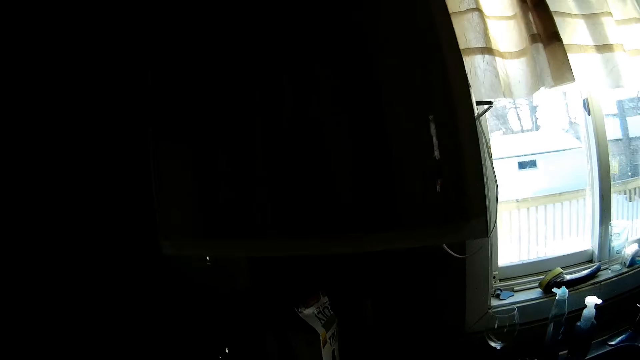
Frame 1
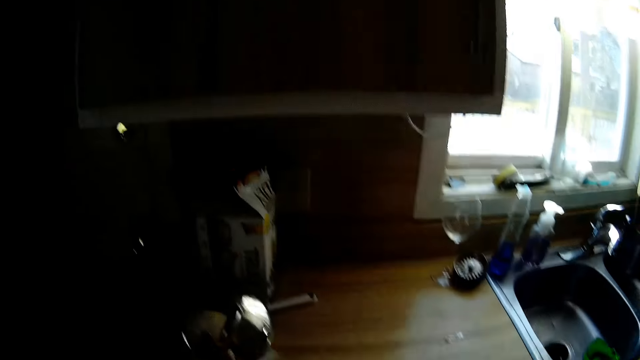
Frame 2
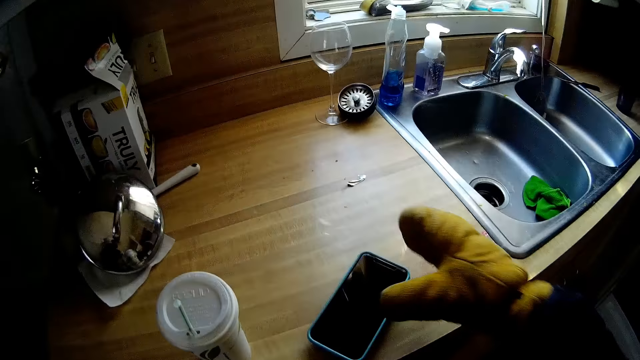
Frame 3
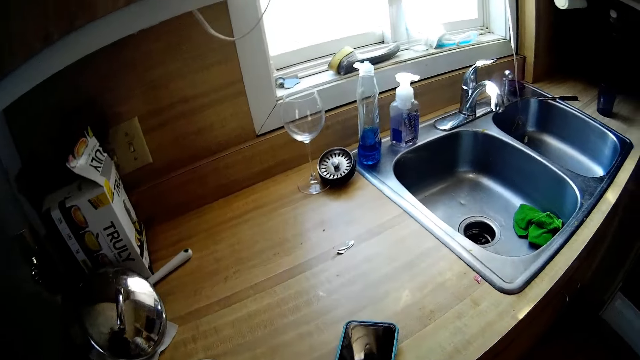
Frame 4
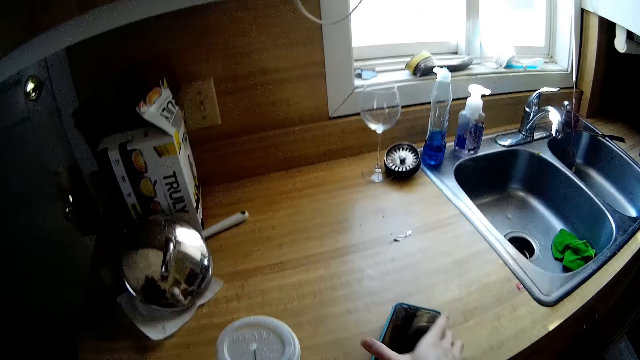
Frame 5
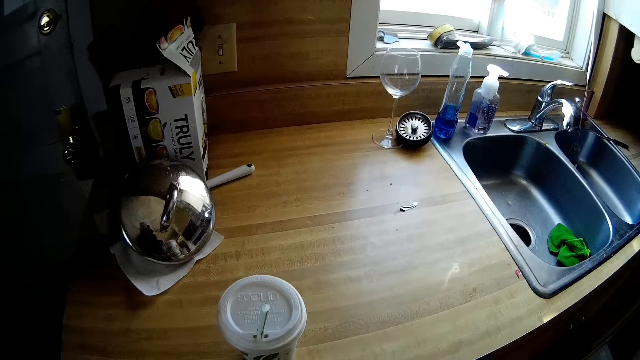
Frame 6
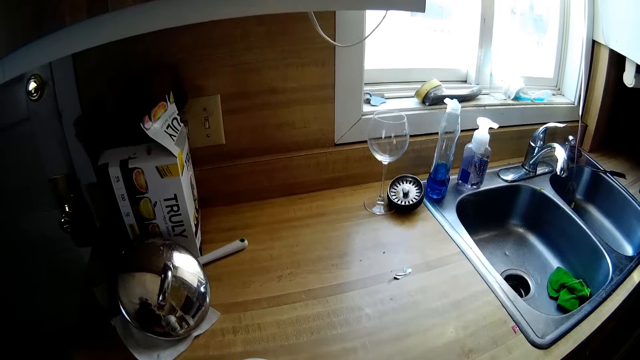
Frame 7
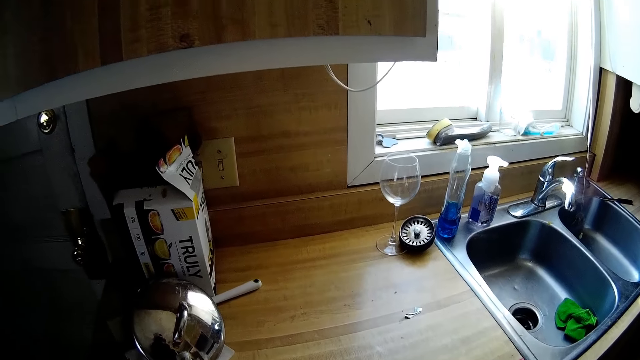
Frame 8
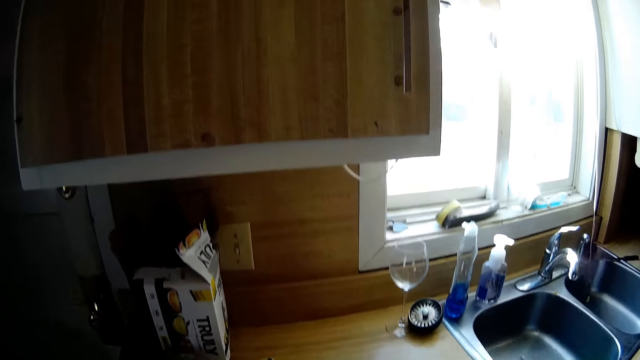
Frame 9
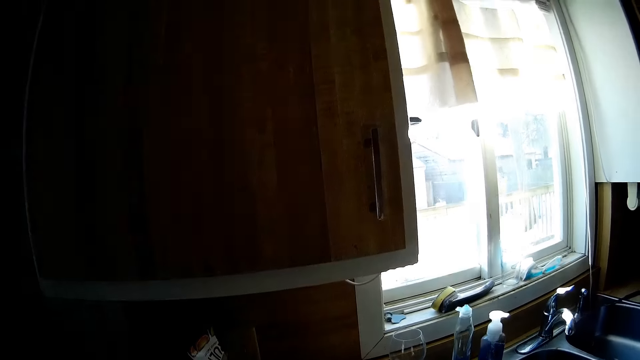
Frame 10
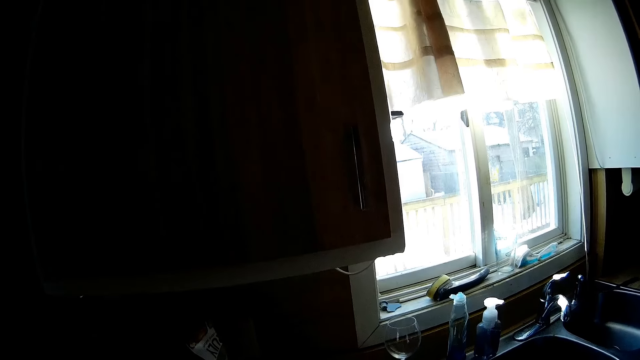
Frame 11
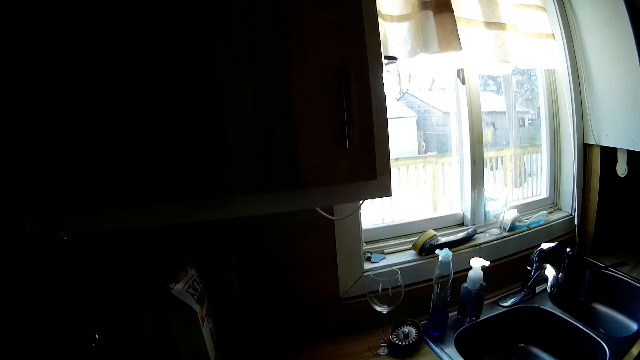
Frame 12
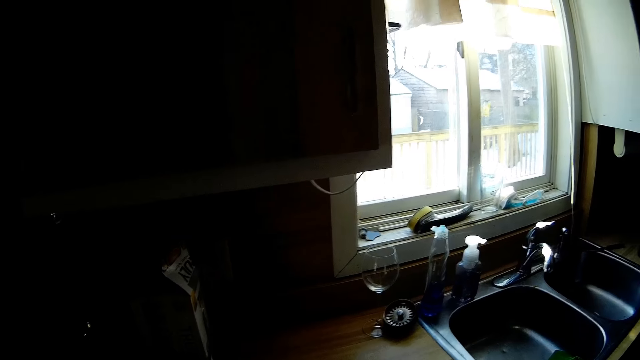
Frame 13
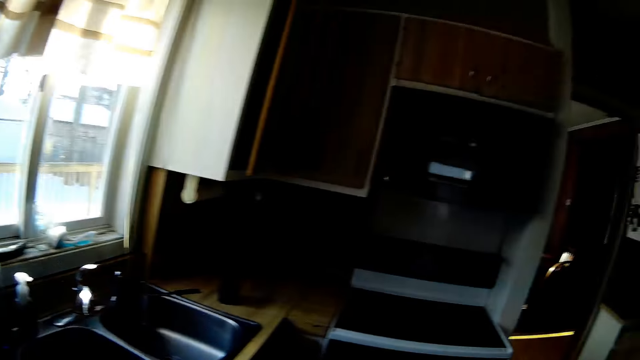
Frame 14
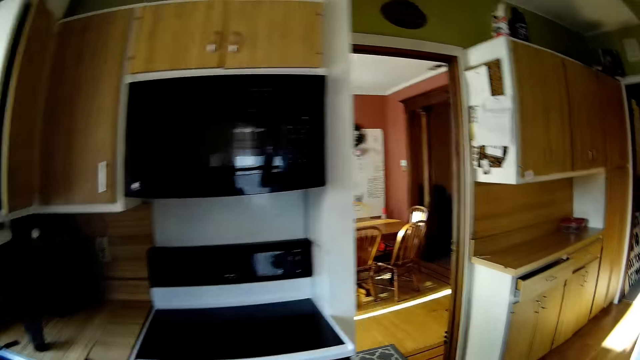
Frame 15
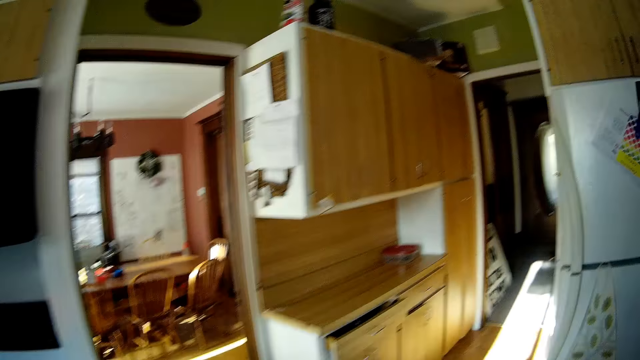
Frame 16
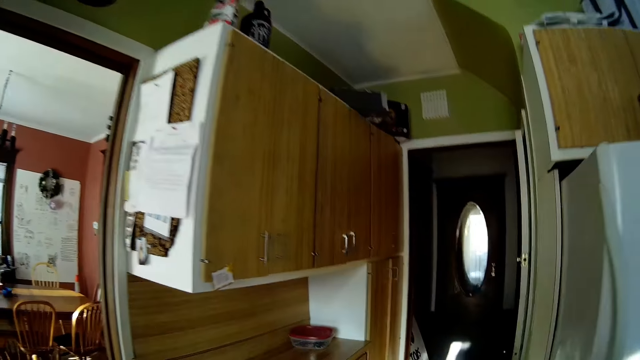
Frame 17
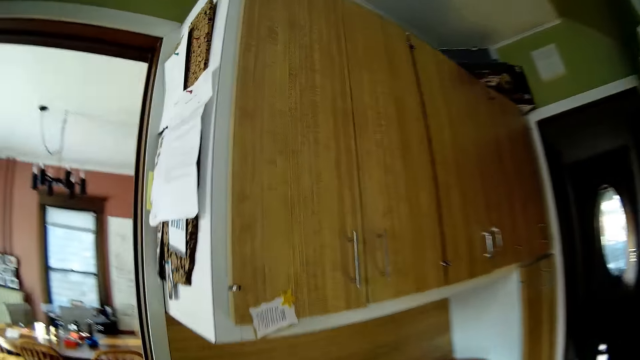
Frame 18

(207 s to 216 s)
The camera wearer places the phone on the countertop. She adjusts the phone on the countertop with her right hand. She picks up the phone on the countertop with her right hand. She stares at the window. She walks around the kitchen.

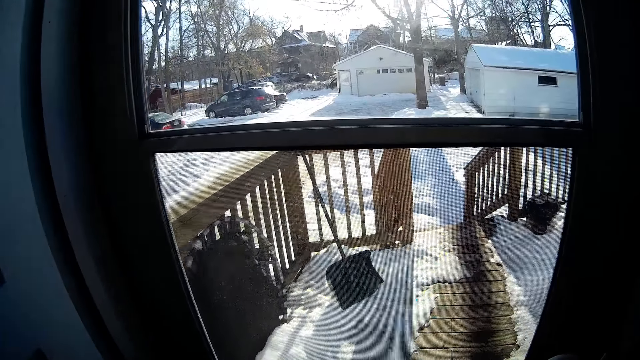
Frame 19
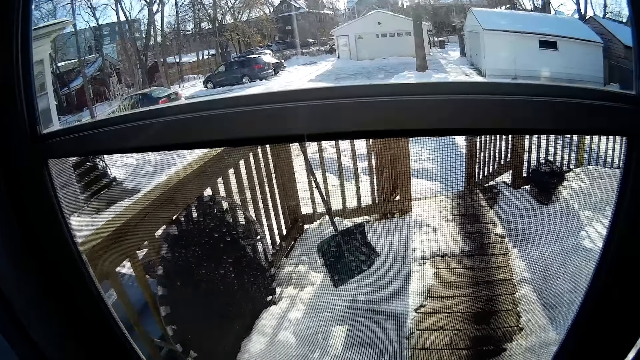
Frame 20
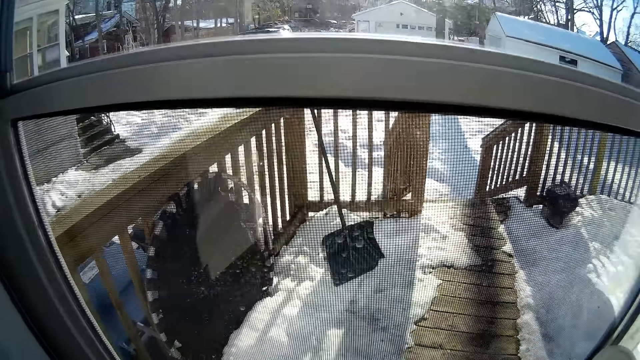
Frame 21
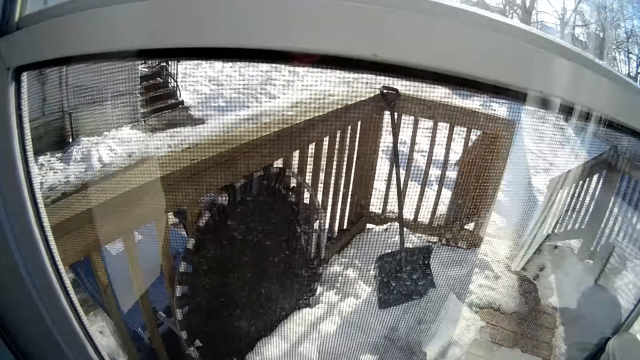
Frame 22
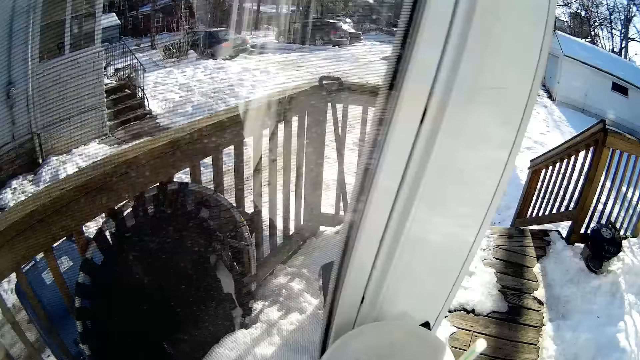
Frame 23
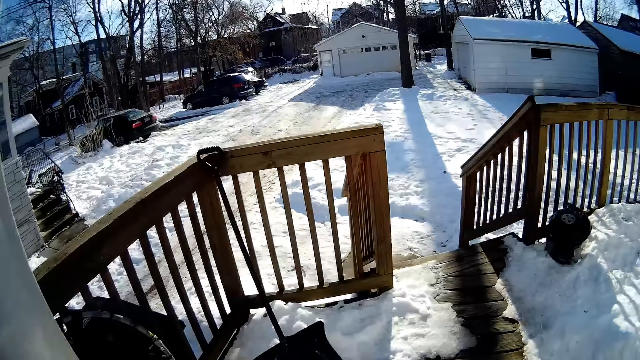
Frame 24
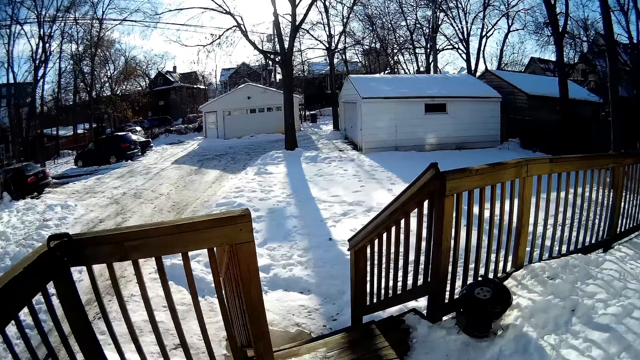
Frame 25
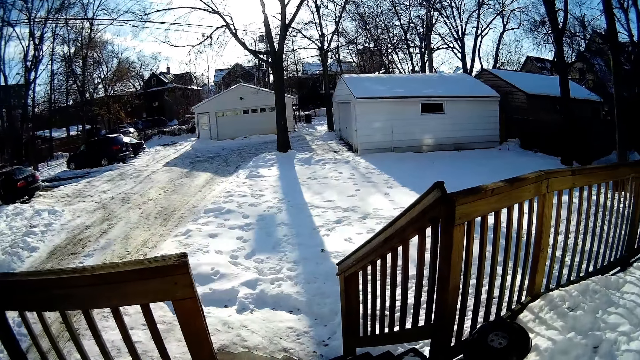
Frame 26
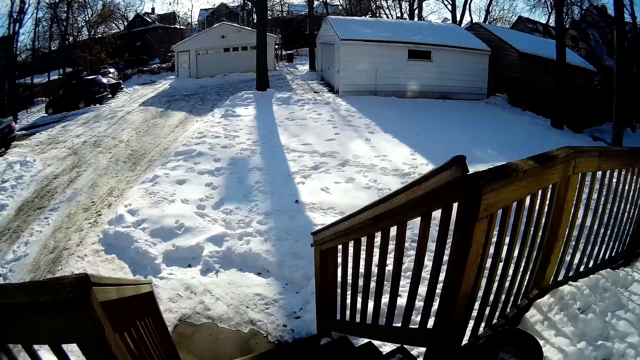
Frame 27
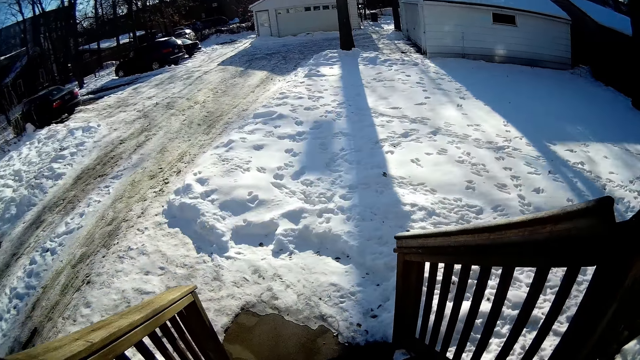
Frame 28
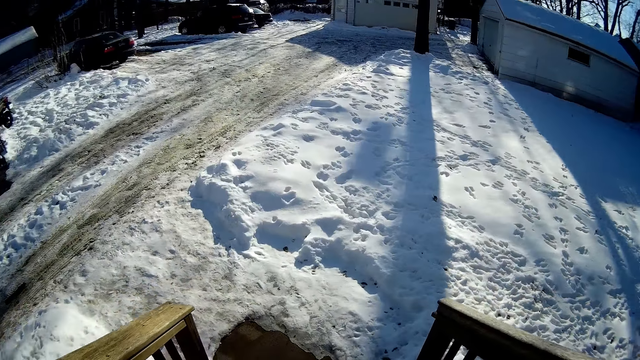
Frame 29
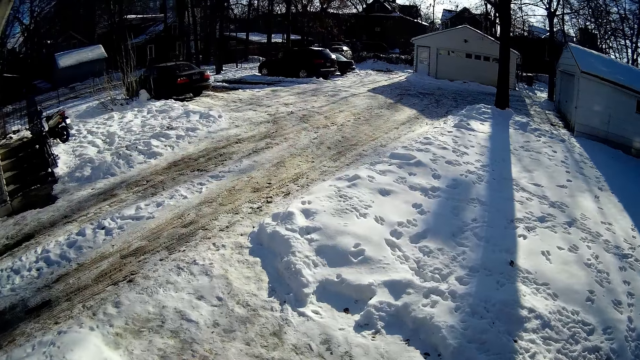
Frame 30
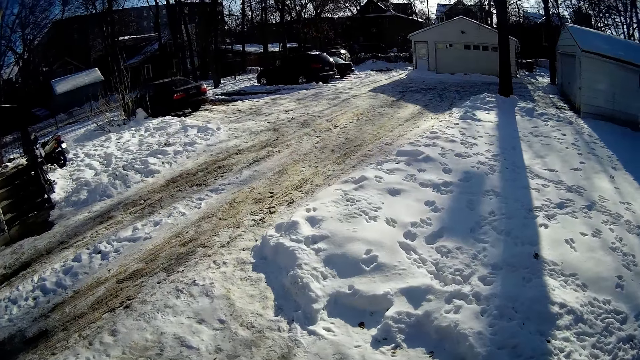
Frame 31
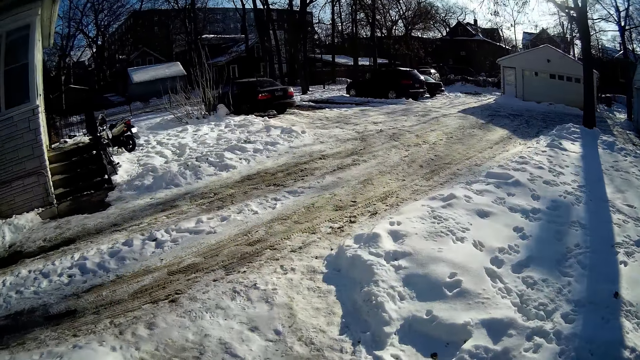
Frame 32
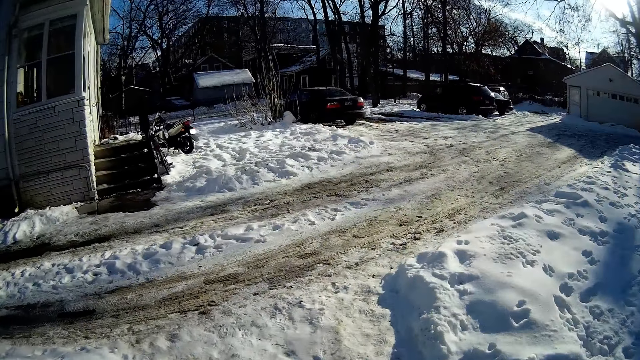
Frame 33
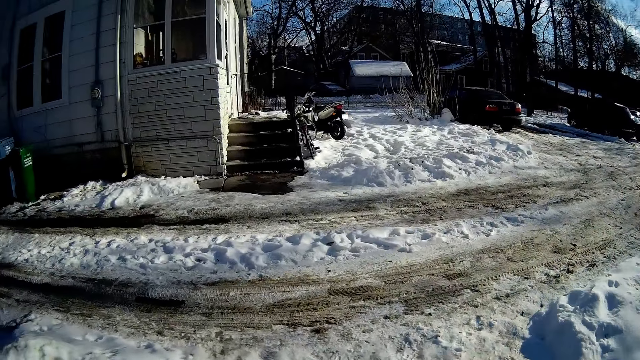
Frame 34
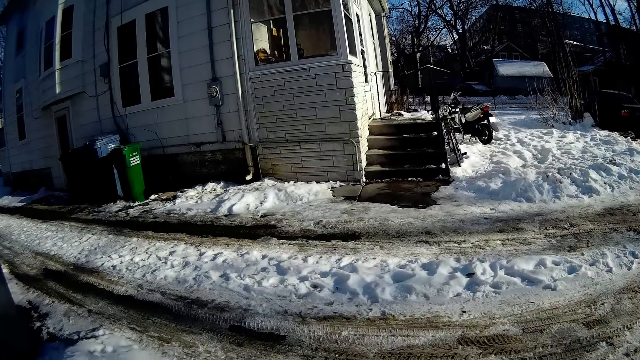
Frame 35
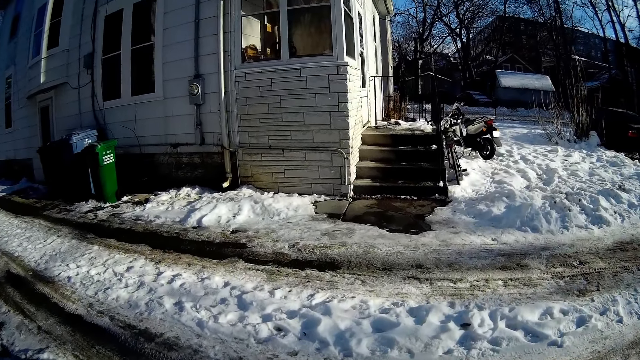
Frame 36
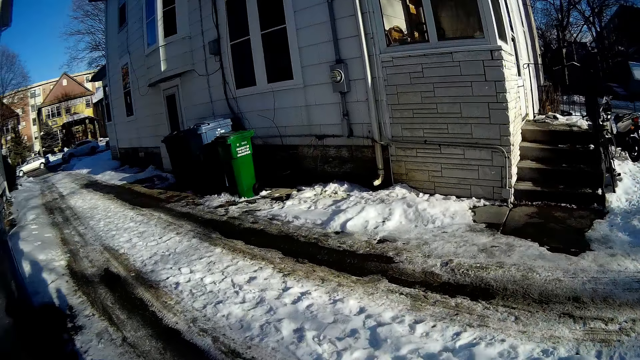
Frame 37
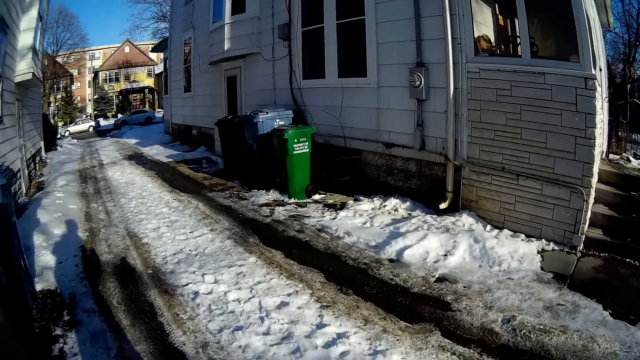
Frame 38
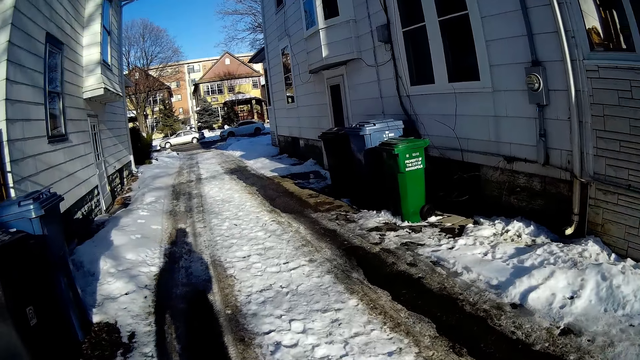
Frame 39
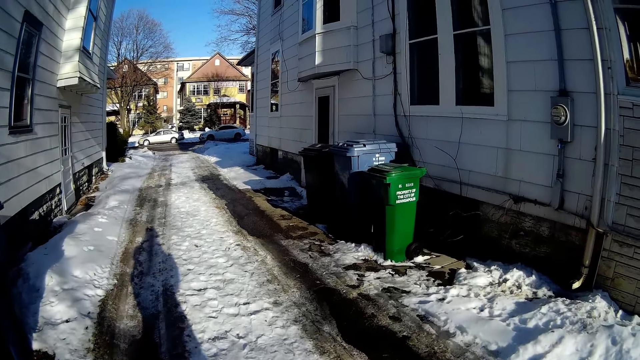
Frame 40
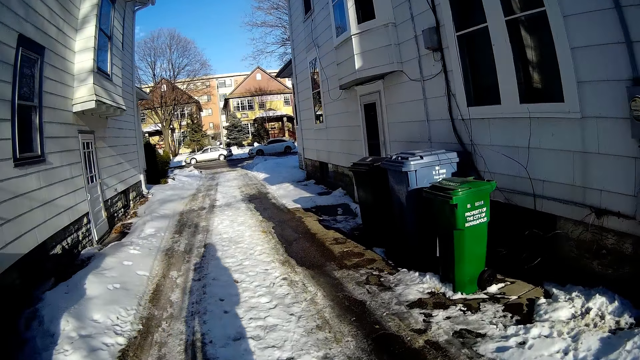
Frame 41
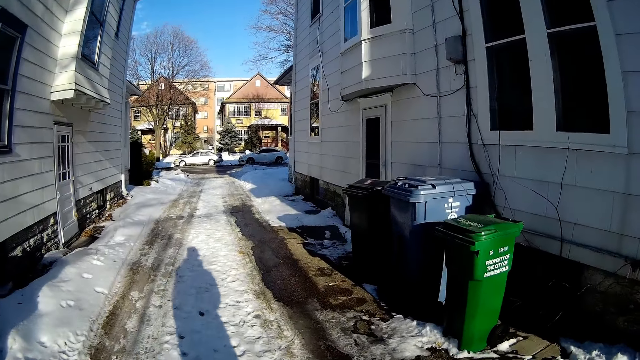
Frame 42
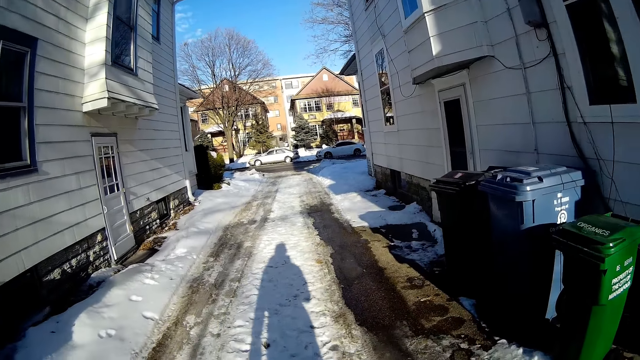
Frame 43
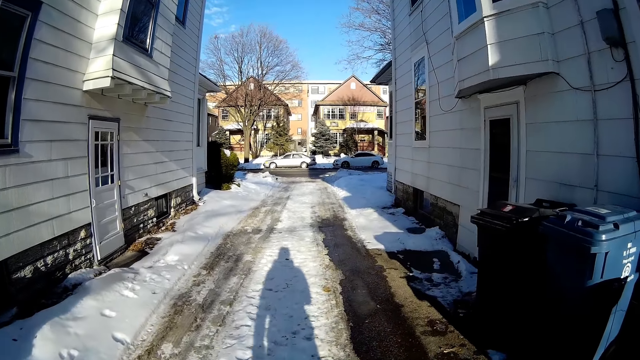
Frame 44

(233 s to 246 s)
The camera wearer opens a door with her right hand. She walks down a staircase. She walks on the driveway.
